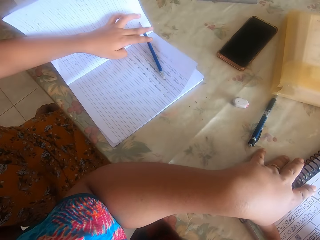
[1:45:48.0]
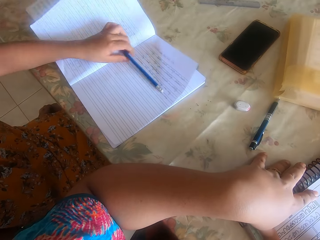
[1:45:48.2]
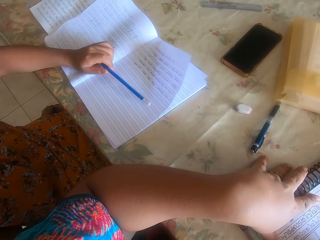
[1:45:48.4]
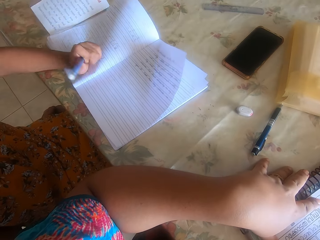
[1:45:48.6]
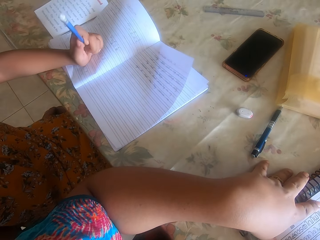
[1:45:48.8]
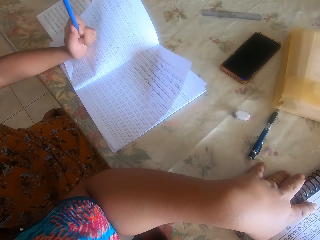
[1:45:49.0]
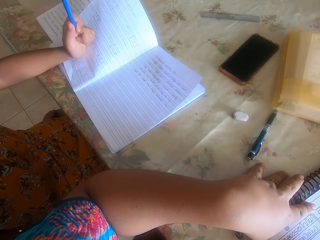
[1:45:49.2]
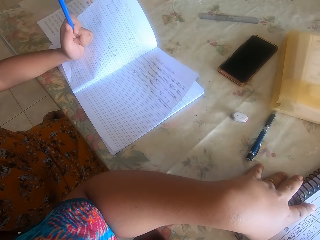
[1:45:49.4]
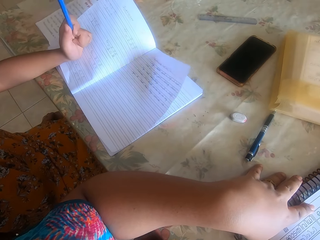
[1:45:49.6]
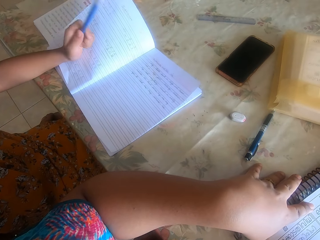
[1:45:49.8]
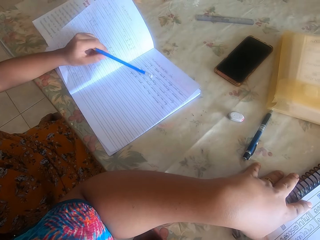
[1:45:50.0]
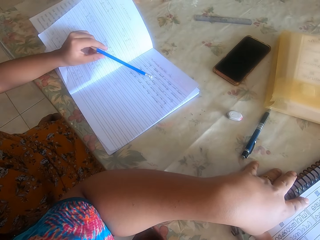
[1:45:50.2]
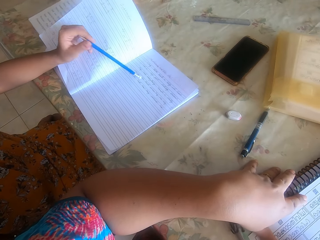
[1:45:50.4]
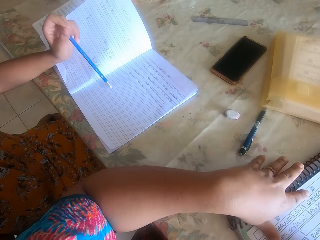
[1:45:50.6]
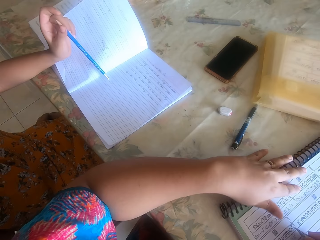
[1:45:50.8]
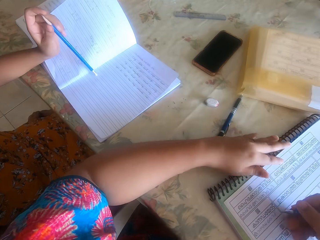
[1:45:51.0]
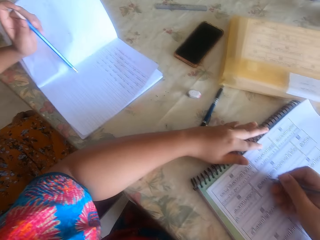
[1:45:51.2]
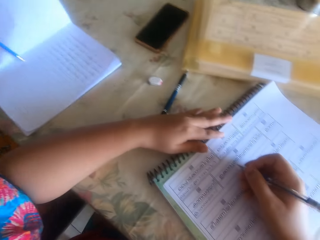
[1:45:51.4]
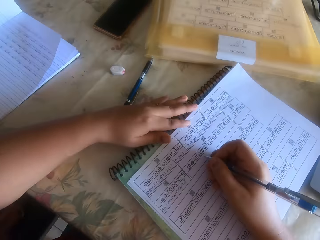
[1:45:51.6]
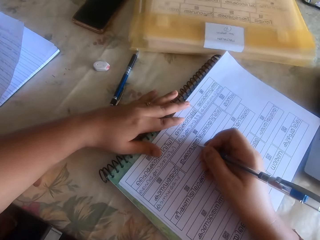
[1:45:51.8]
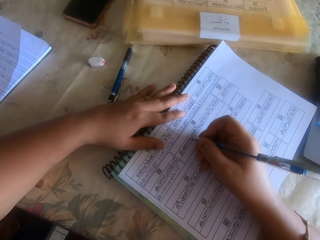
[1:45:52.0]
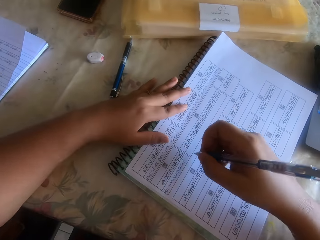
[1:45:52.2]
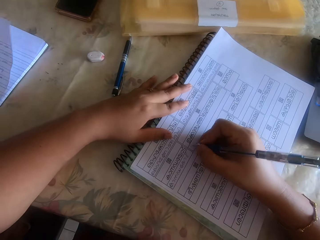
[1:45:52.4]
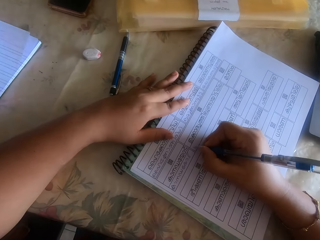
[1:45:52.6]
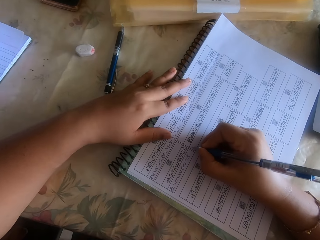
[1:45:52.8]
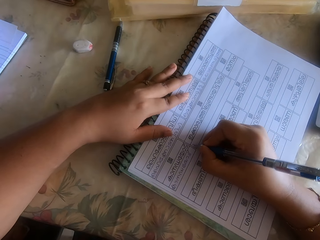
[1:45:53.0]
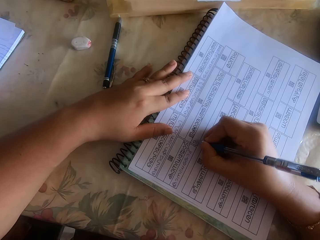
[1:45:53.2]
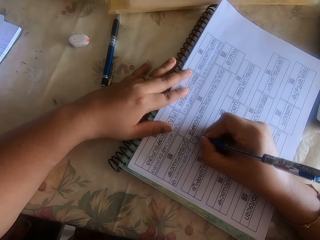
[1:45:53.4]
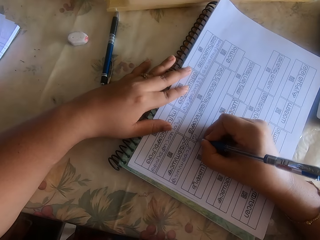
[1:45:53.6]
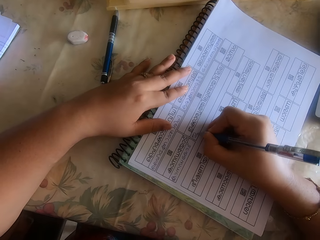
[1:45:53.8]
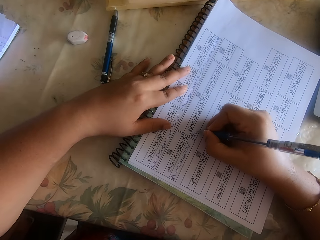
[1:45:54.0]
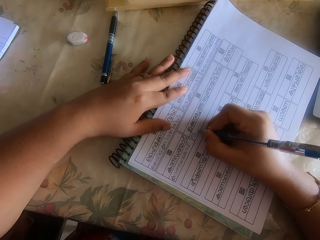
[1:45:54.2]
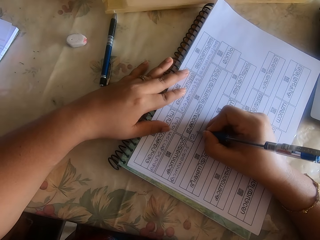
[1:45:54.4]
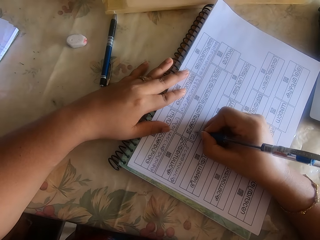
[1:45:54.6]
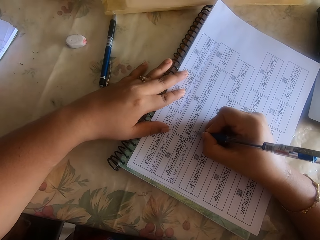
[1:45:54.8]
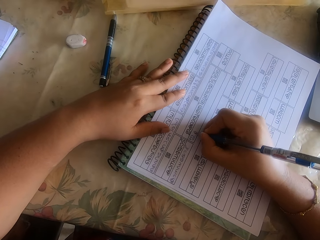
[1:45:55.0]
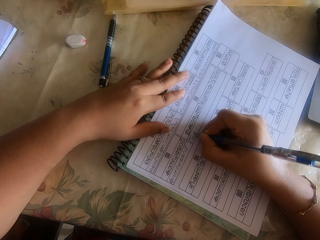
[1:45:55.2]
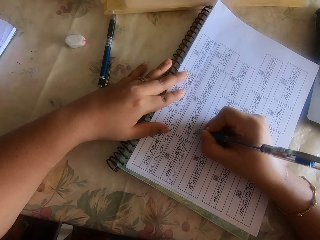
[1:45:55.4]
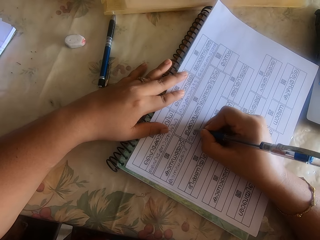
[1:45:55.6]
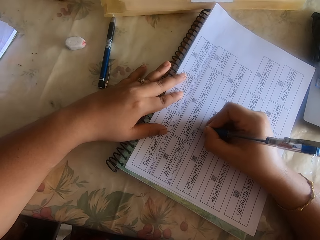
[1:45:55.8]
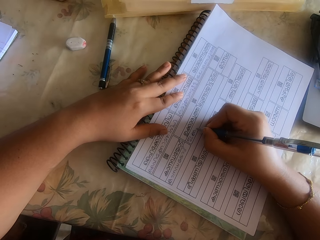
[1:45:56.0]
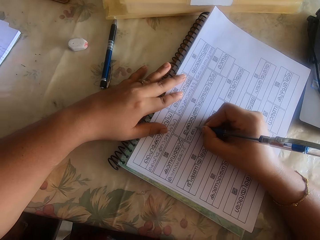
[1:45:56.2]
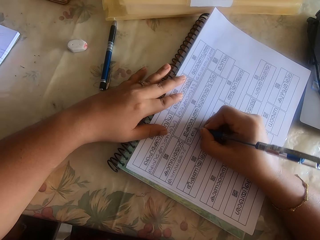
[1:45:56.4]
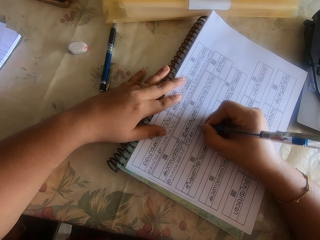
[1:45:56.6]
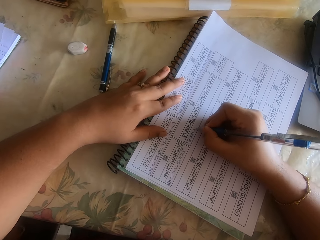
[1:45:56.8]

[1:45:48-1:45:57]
A woman picks up a pencil from a book on the desk with her left hand. The camera wearer writes on the paper on the desk with the pen in her right hand.

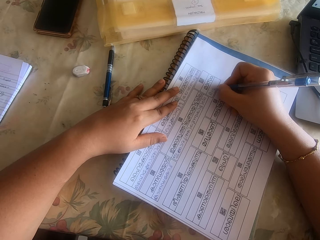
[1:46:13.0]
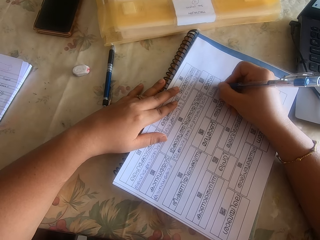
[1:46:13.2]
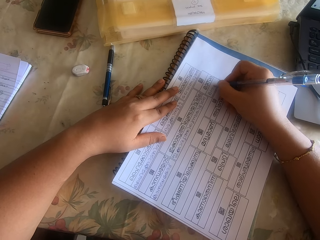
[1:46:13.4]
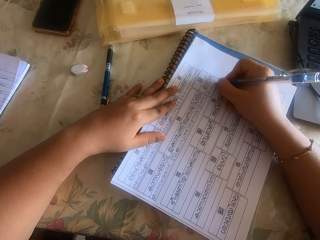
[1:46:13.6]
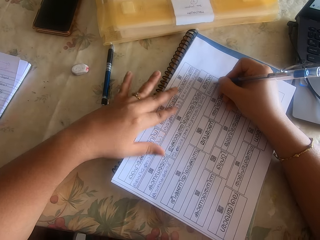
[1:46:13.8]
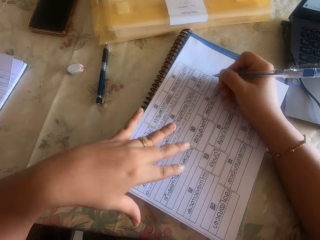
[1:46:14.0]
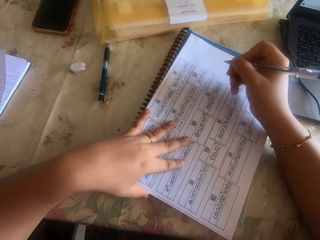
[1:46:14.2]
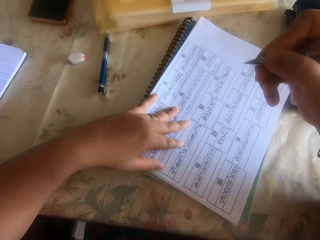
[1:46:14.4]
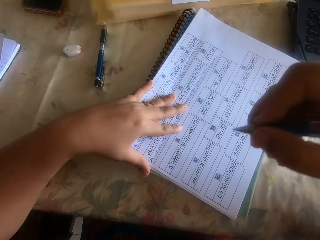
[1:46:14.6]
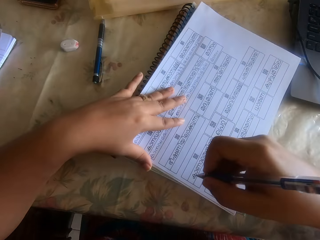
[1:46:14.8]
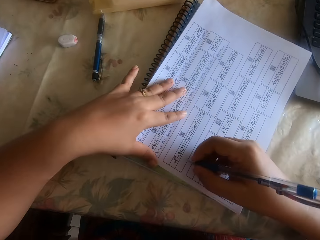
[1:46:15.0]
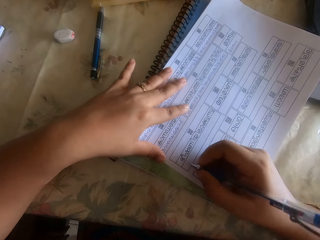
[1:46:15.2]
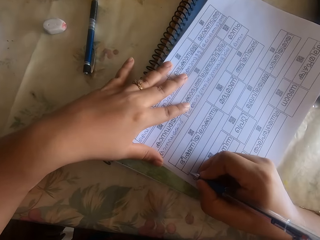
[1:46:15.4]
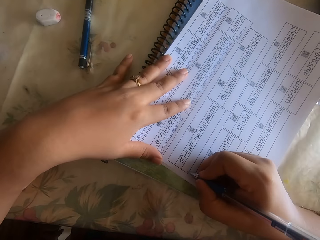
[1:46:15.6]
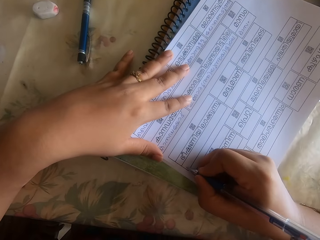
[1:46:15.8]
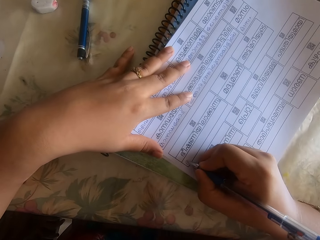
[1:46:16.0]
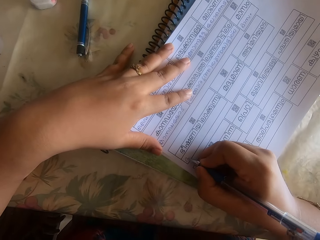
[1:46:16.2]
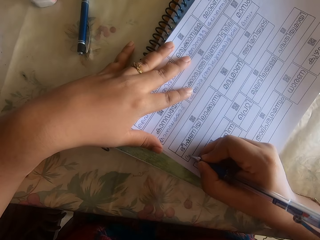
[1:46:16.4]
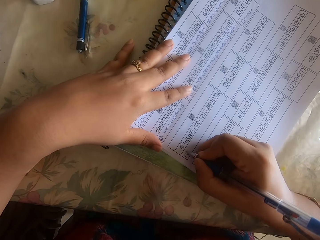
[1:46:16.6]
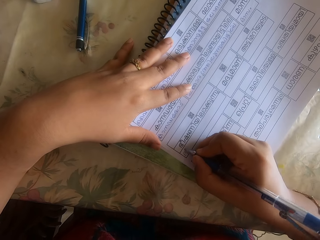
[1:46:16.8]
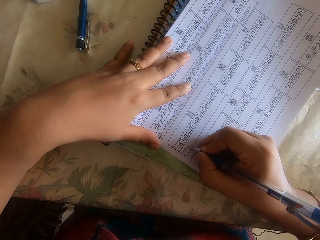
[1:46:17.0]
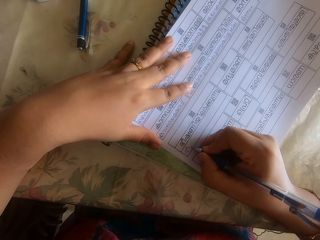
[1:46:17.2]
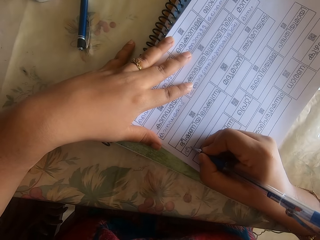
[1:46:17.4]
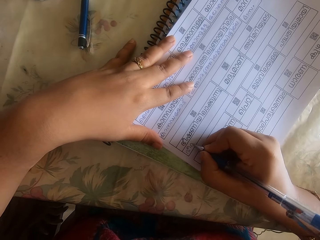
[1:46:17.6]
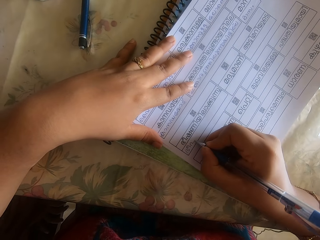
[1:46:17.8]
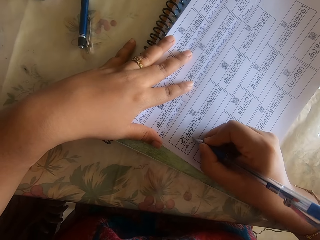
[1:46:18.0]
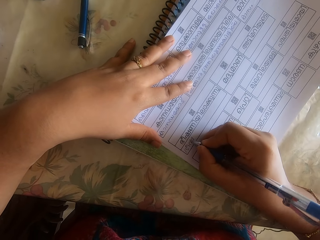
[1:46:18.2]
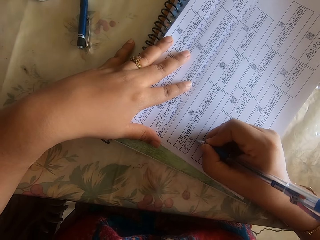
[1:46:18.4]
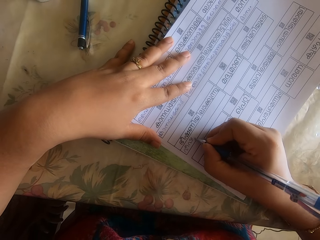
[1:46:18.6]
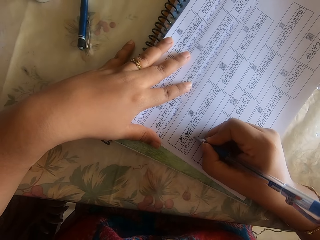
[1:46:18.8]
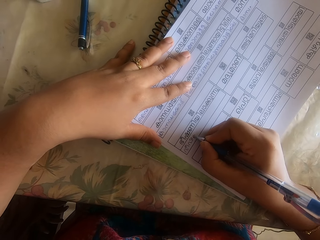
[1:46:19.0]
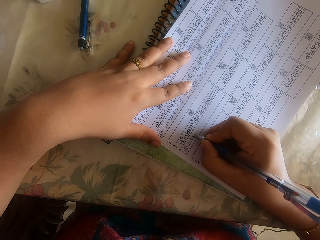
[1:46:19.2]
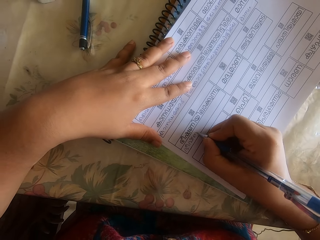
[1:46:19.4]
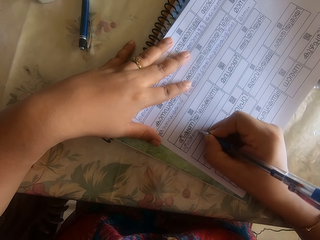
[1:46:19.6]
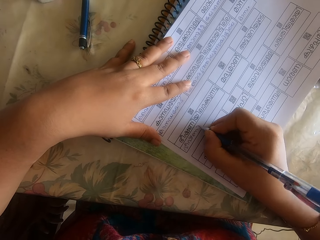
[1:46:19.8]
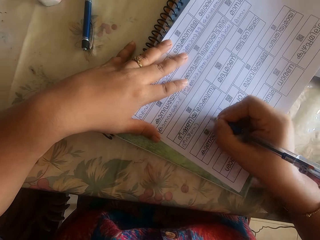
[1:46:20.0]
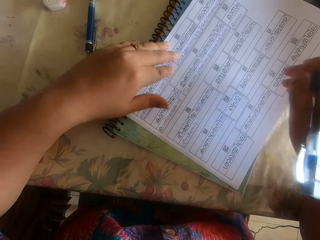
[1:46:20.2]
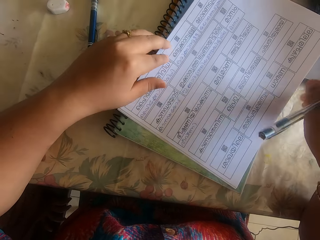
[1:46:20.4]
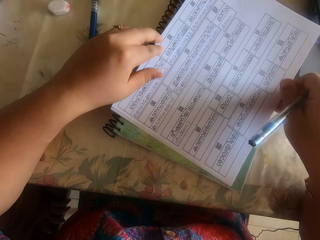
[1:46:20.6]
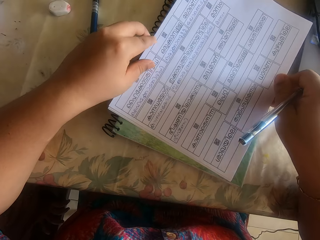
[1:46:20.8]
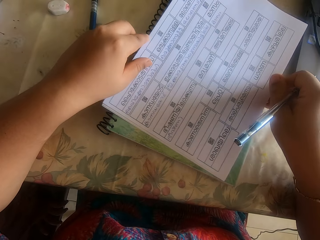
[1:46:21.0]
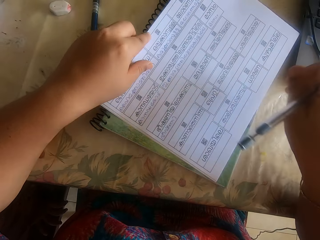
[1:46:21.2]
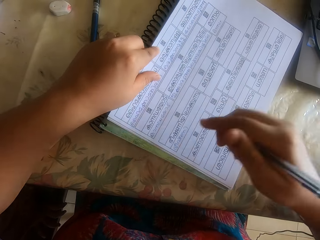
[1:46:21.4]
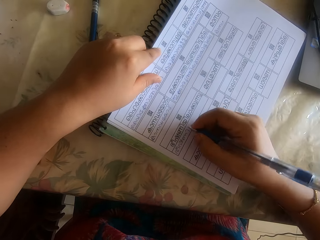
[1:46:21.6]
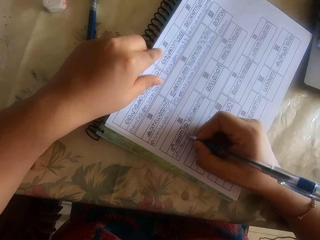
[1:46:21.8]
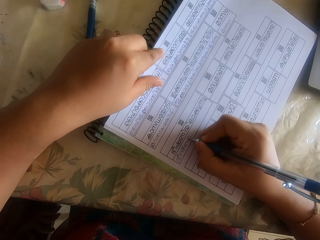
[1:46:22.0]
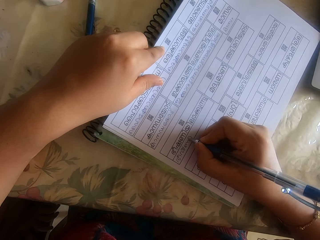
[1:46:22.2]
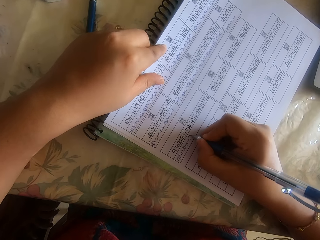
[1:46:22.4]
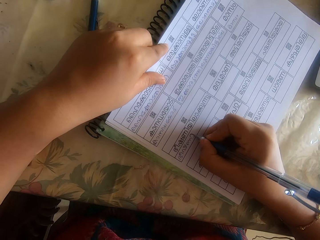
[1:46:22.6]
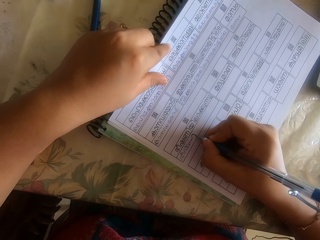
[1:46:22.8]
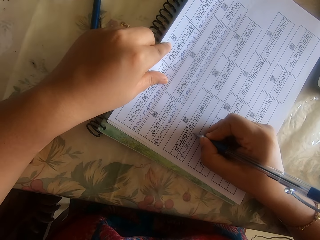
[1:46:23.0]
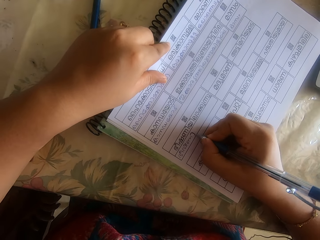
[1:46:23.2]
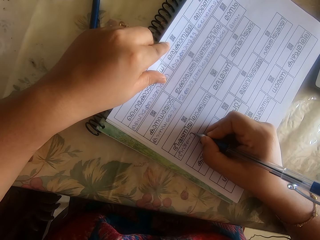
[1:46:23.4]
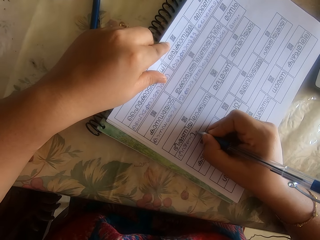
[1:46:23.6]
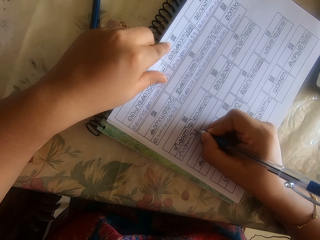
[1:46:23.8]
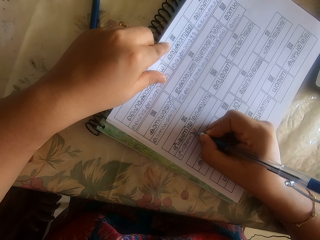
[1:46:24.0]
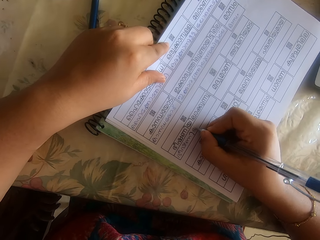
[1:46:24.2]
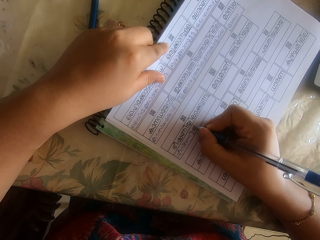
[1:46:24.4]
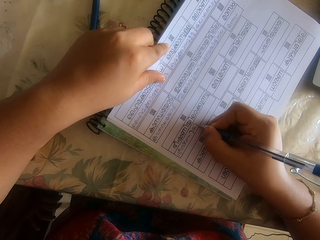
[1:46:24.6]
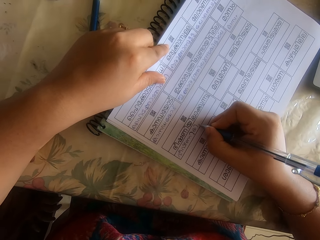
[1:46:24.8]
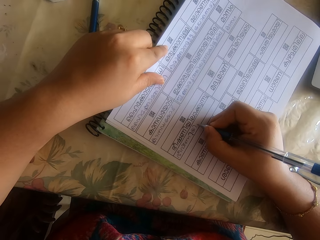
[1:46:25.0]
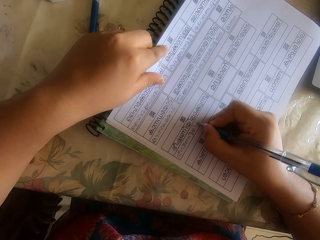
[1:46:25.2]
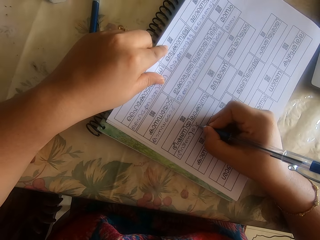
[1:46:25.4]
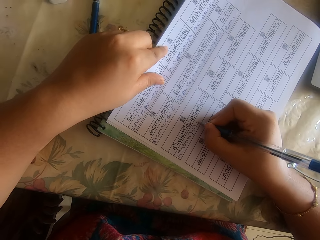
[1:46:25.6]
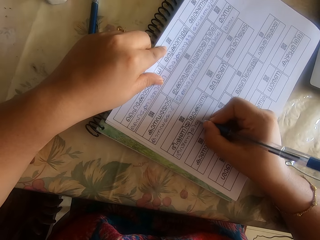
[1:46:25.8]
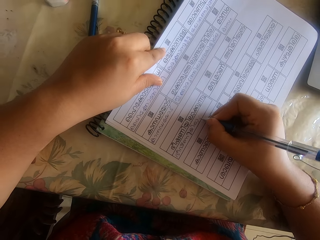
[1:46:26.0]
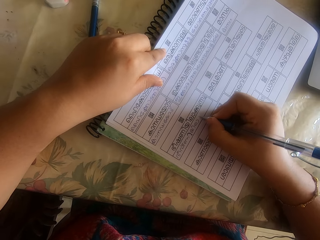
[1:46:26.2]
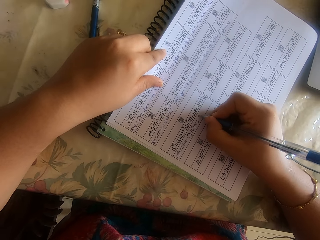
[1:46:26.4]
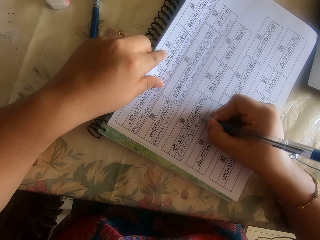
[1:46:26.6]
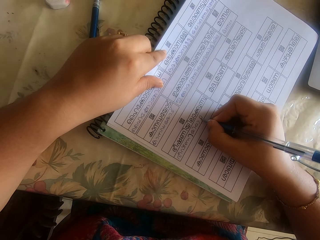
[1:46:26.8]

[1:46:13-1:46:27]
The camera wearer lifts up the pen. She writes on a piece of paper with the pen. She adjusts the book on the desk with both her hands. She lifts up the pen and drags the papers on the table. She writes on the paper on the desk with the pen in her right hand.
